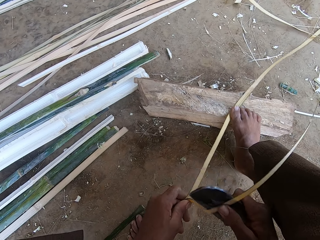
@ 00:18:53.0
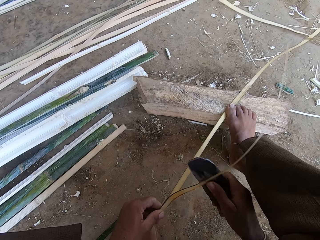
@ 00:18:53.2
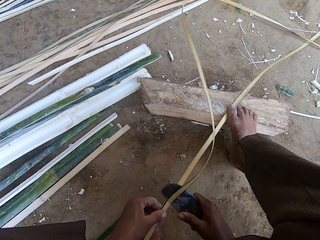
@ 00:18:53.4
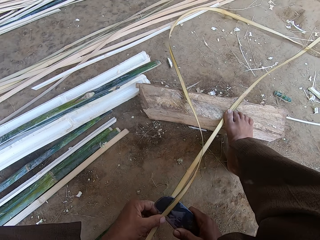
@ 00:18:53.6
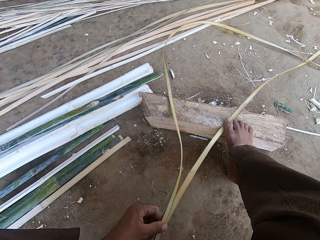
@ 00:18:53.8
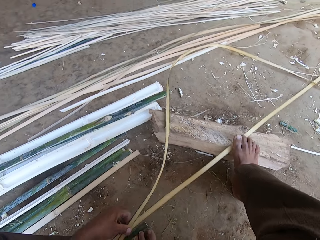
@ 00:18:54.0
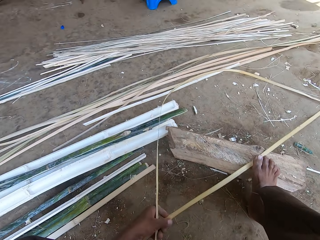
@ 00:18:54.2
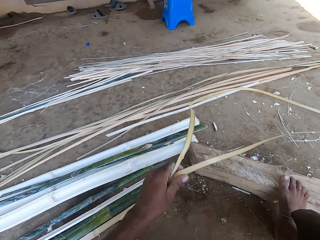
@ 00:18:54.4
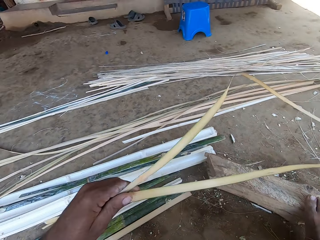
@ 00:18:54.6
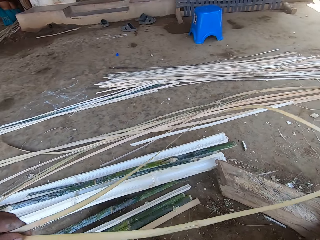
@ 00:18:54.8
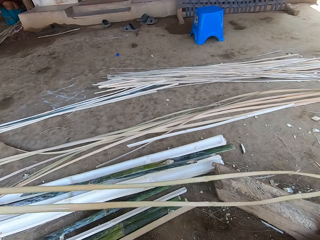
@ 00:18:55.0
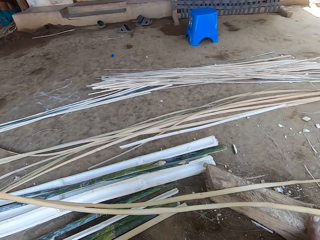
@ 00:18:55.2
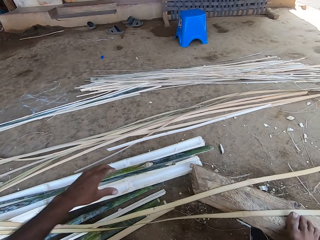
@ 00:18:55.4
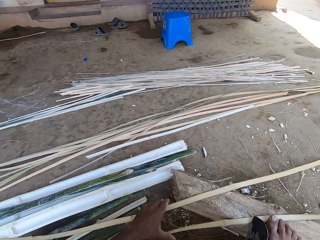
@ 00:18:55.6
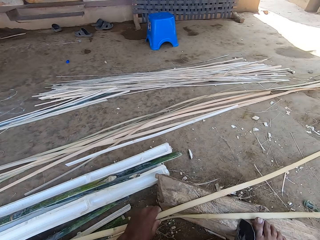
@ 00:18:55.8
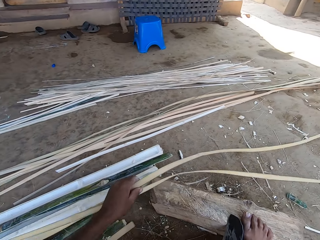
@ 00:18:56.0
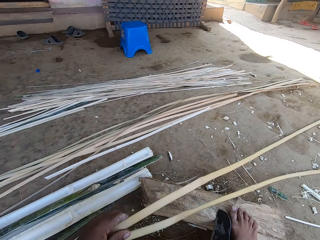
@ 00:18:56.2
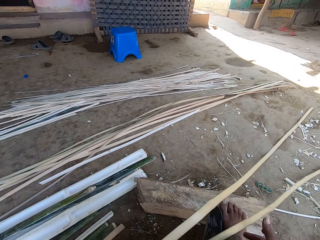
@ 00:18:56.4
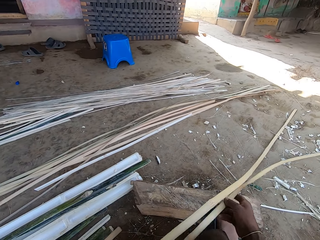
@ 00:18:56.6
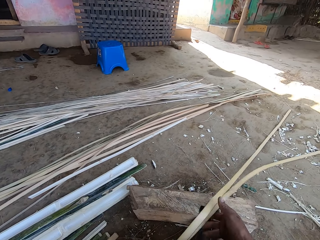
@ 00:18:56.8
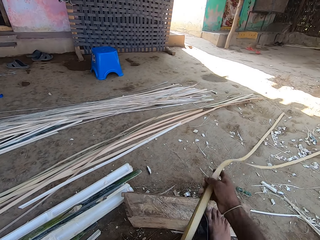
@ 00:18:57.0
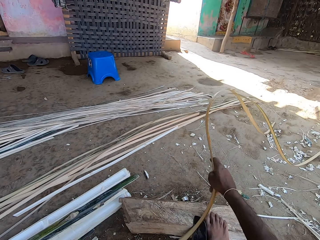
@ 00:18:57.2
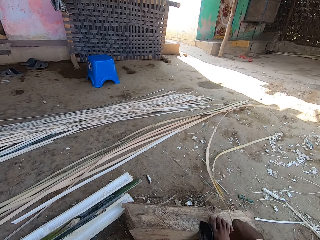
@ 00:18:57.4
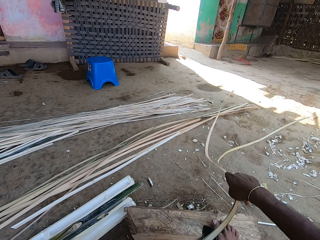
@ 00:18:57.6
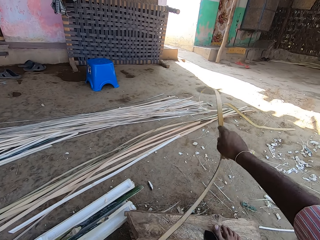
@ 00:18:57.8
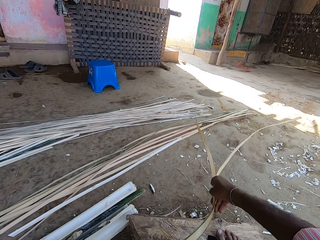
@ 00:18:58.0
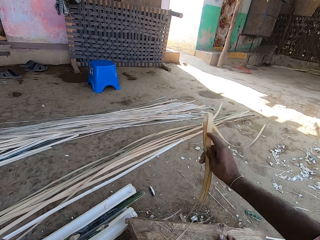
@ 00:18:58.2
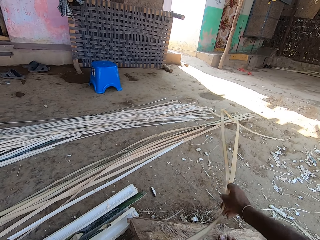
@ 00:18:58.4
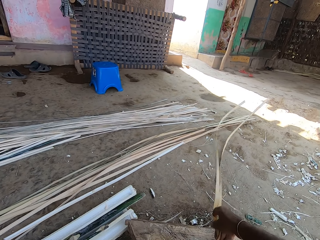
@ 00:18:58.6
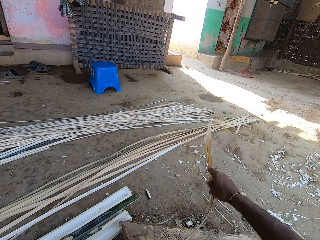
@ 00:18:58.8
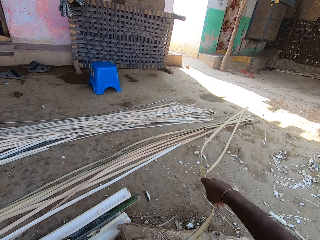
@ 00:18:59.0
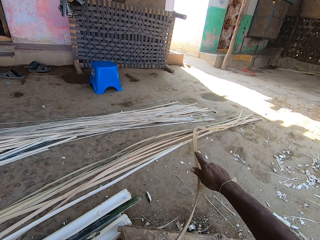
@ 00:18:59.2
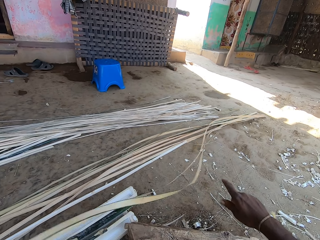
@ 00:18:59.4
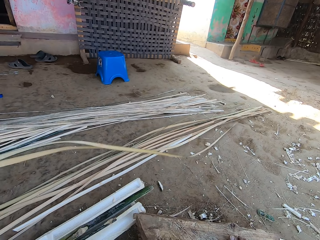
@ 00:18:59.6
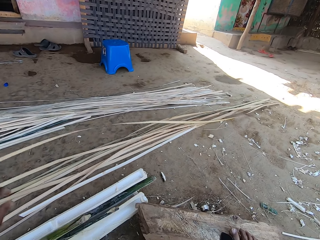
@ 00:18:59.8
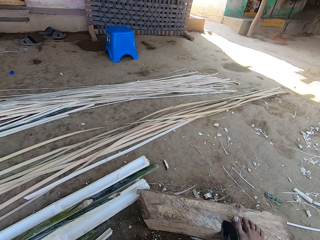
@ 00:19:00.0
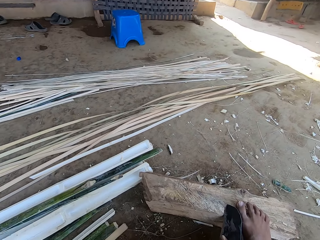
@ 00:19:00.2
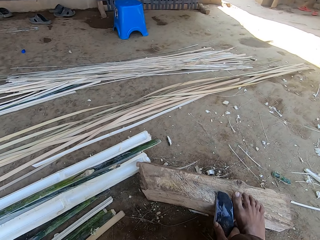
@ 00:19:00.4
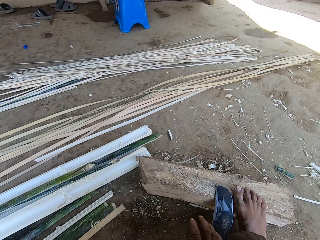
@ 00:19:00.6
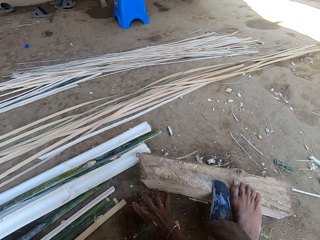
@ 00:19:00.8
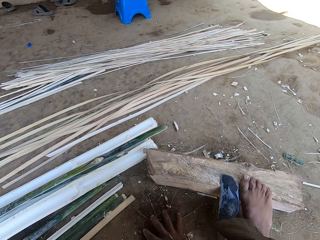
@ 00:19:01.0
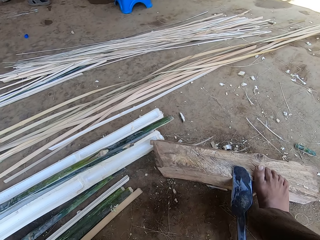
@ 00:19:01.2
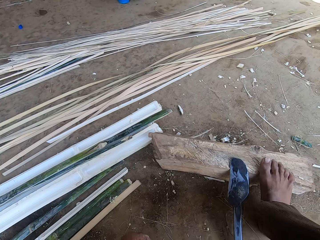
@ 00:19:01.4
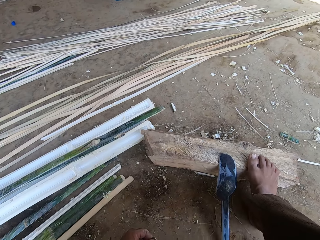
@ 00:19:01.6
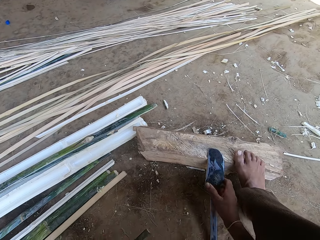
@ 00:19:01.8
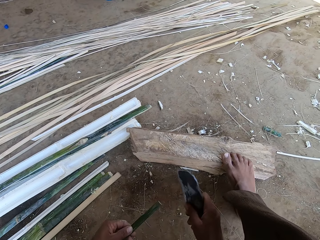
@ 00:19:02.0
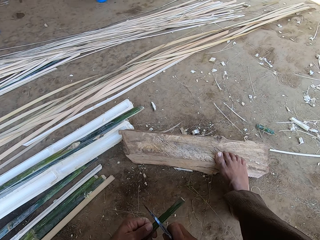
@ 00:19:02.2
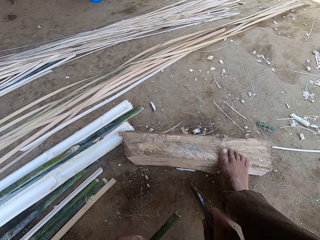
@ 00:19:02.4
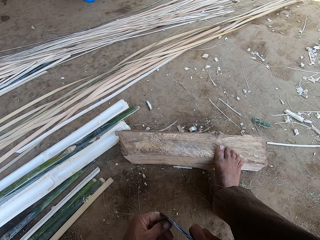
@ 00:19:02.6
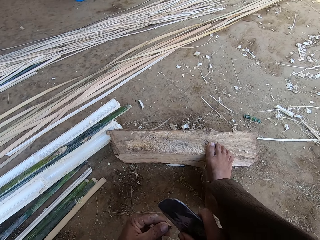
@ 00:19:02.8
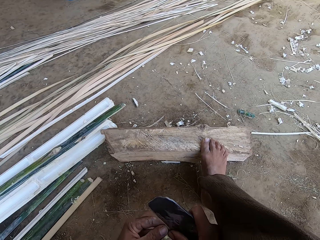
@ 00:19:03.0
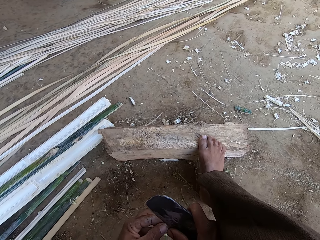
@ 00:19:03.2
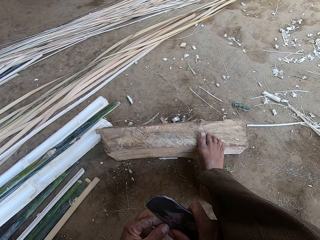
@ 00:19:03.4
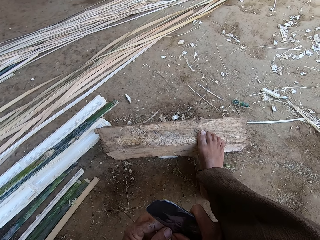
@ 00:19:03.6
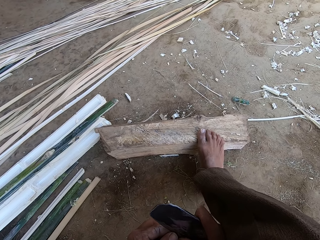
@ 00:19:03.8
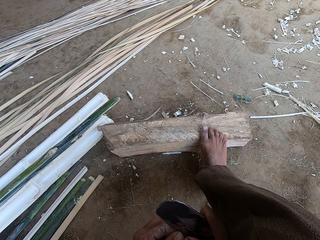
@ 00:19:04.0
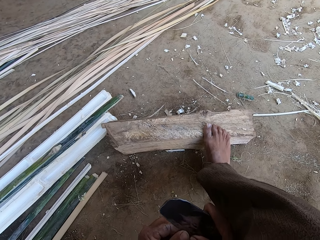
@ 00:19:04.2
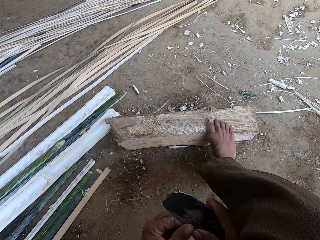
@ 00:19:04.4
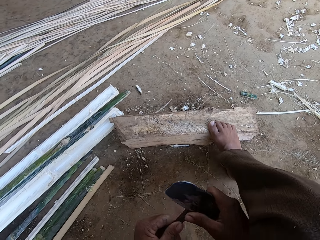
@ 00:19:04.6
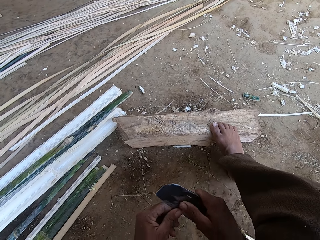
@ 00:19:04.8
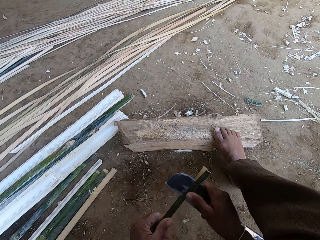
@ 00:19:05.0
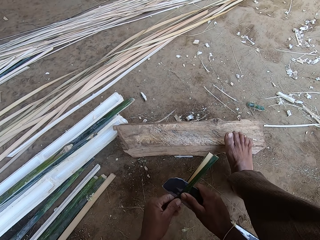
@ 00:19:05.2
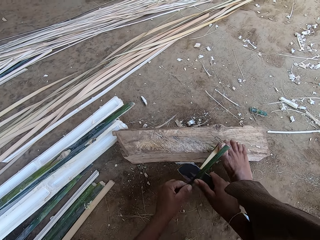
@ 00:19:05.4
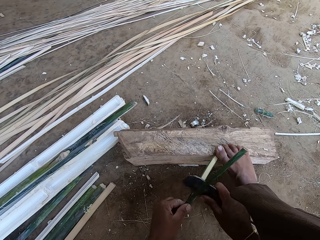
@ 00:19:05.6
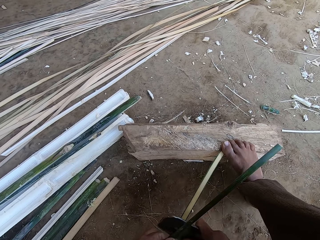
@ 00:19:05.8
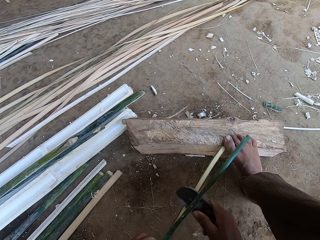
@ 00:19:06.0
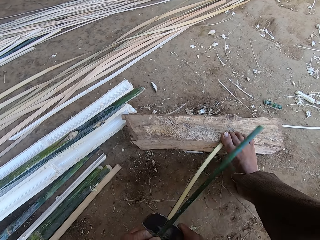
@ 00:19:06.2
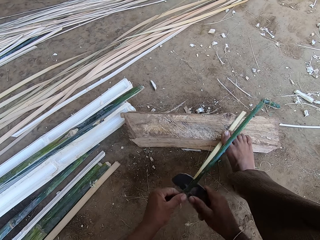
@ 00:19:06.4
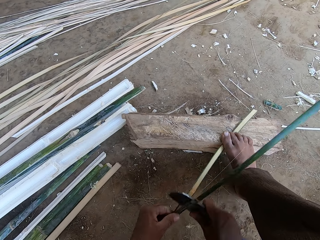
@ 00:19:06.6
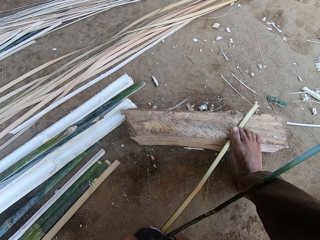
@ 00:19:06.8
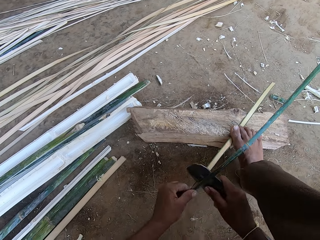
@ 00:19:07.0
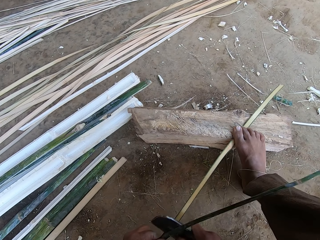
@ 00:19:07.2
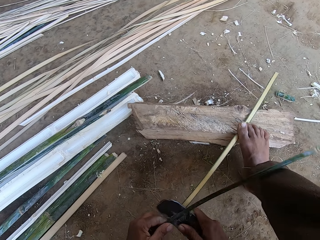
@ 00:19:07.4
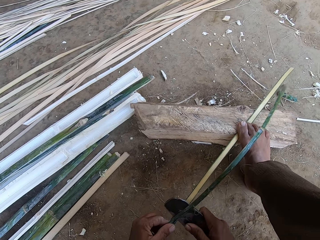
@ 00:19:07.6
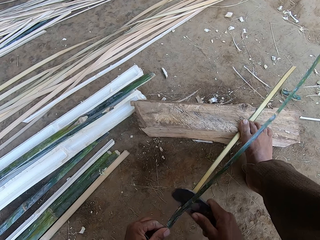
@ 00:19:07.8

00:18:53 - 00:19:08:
The camera wearer moves the basket weaving plant. They pull the bamboo. They hold the basket weaving plant with the left hand. They put the bamboo on top of another bamboo. They move the basket weaving plant. They pull the reed. They hold the basket weaving plant with the right hand. They move the basket weaving plant with the left hand. They straighten the reed. They put the reed on top of other reeds on the floor. They touch the machete. They touch the ground with the right hand. They take the remnants from the floor with the right hand. They pick the machete or knife. They put the knife on the bamboo. They cut the basket weaving plant with the machete.

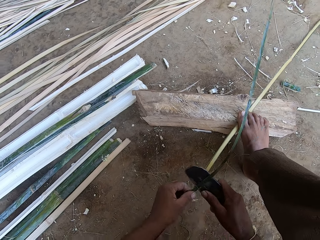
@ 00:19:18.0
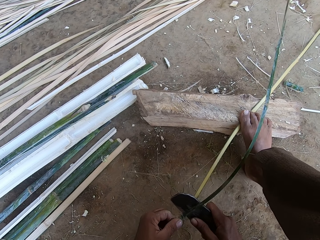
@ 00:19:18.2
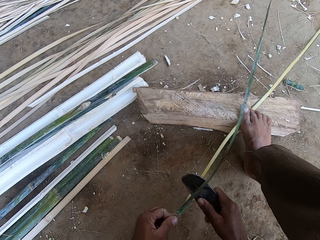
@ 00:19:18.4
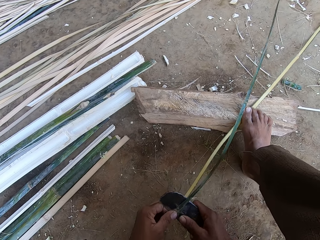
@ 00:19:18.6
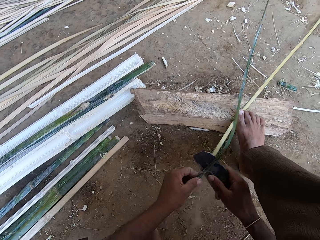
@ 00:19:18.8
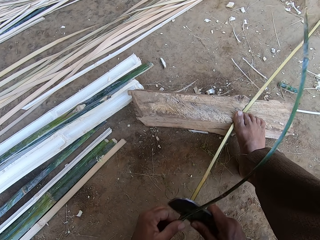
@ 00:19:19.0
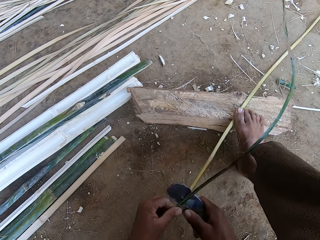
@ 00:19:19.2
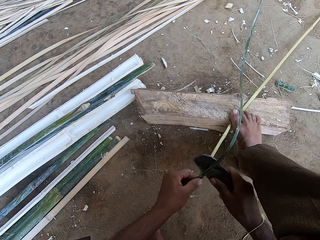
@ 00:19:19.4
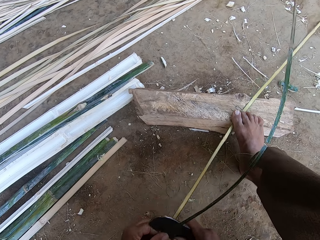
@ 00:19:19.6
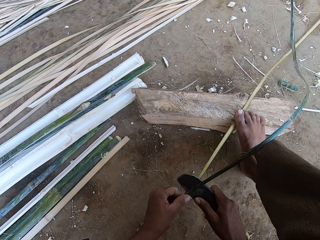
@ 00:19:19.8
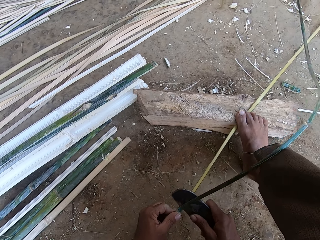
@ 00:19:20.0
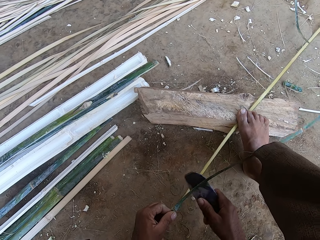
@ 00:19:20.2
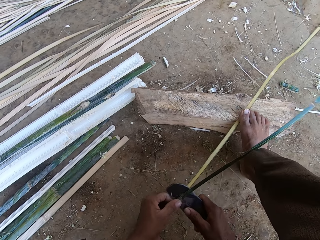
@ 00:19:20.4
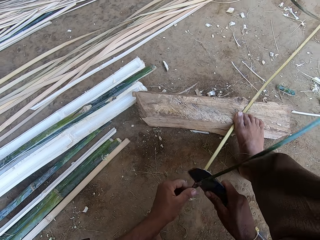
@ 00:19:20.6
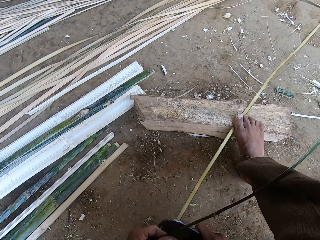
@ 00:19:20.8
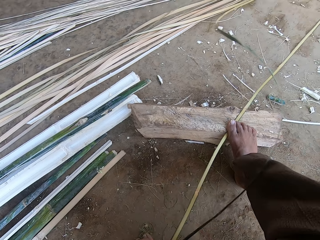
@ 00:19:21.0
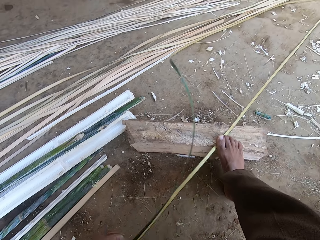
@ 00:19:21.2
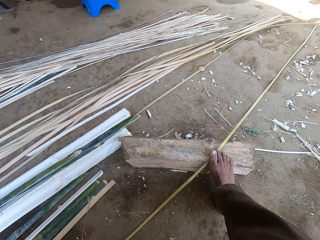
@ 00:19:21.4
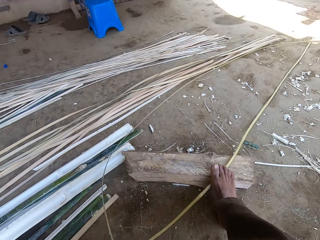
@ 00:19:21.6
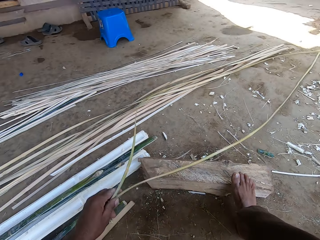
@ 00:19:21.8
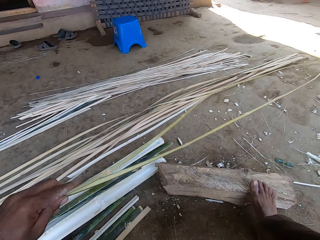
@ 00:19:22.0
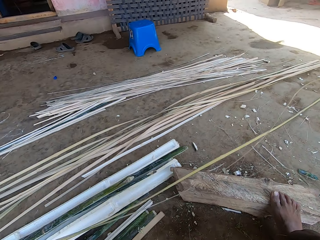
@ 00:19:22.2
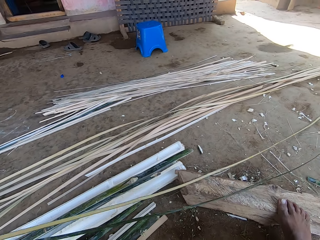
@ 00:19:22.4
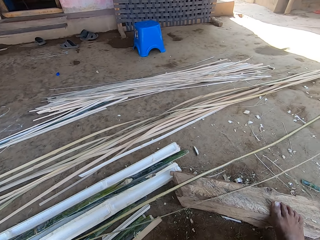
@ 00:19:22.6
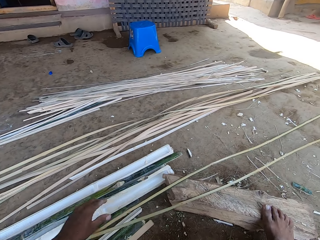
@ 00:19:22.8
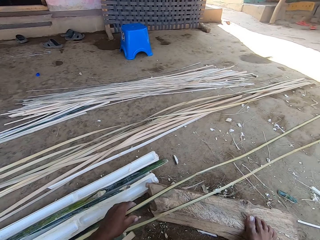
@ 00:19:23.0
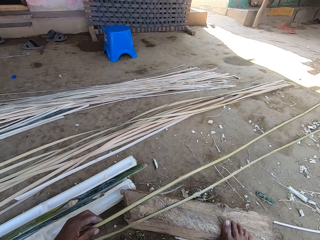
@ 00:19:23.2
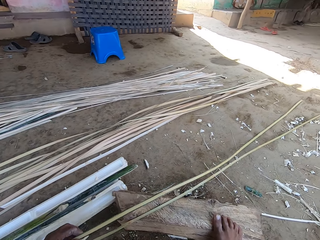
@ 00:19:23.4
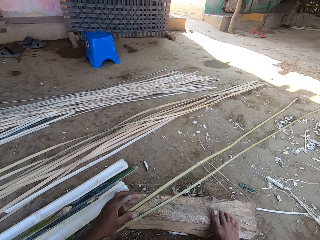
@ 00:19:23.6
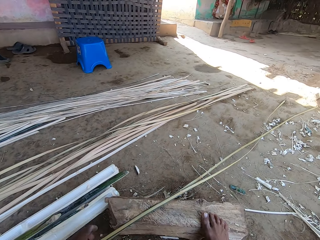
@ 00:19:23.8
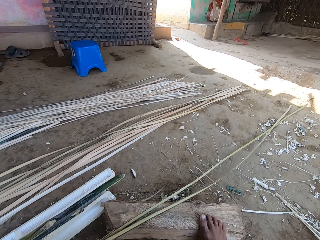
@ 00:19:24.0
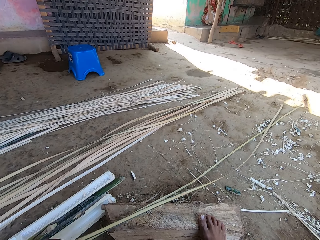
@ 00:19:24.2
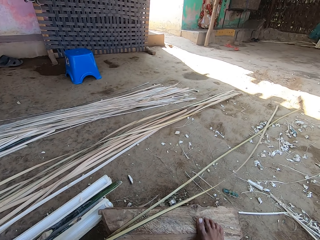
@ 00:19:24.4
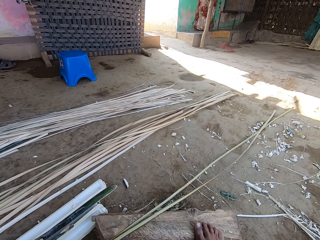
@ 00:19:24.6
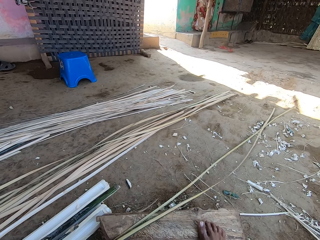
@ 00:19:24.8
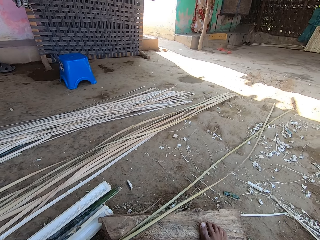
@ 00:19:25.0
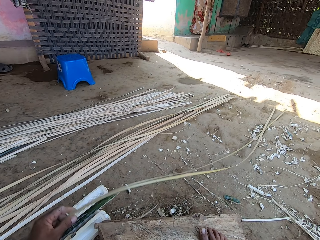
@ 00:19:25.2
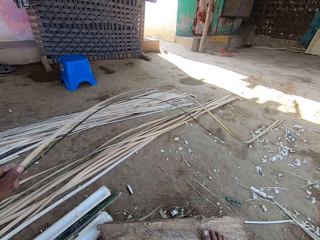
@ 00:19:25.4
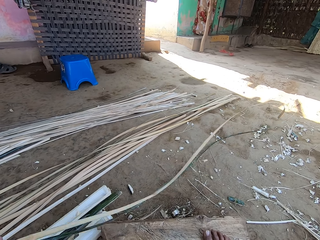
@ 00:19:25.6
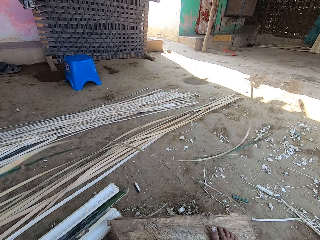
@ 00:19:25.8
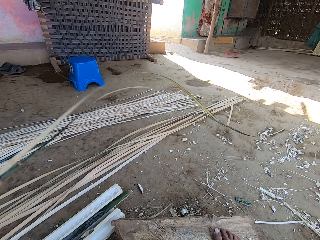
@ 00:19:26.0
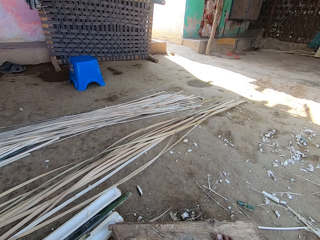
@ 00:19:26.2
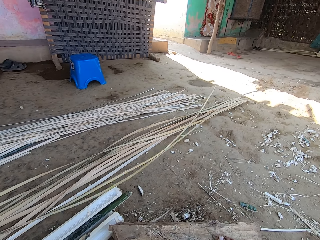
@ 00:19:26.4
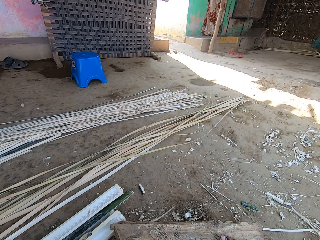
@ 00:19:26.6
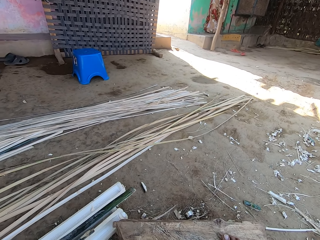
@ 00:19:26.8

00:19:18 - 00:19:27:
The camera wearer moves the basket weaving plant aside. They put the bamboo on top of another bamboo. They move the basket weaving plant with the left hand. They pull the bamboo.
